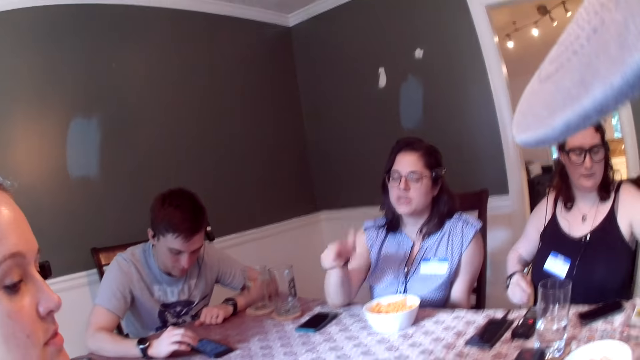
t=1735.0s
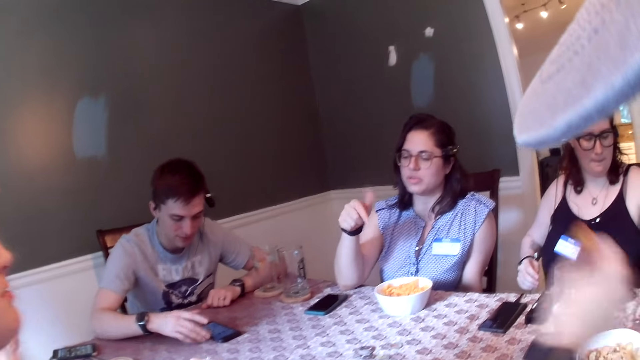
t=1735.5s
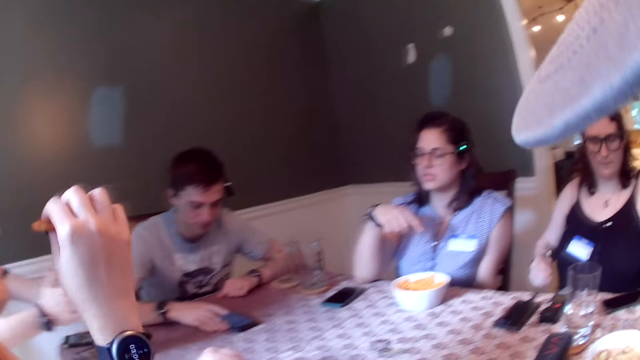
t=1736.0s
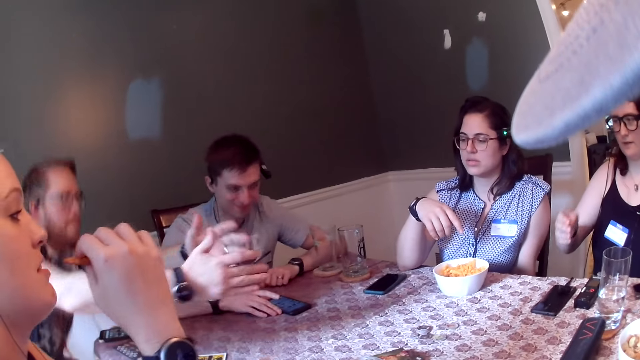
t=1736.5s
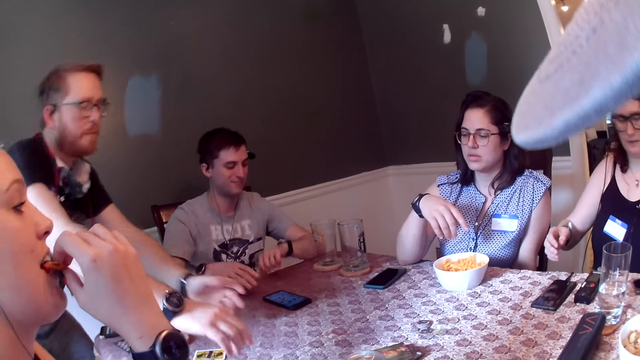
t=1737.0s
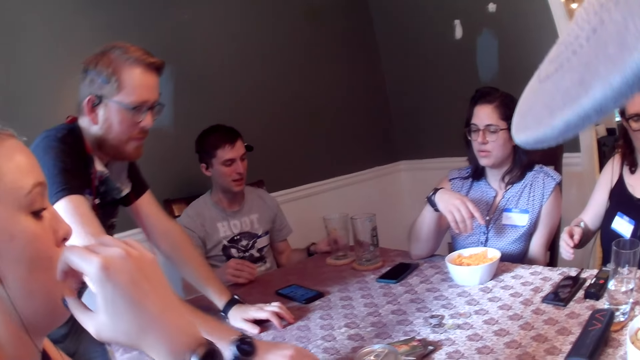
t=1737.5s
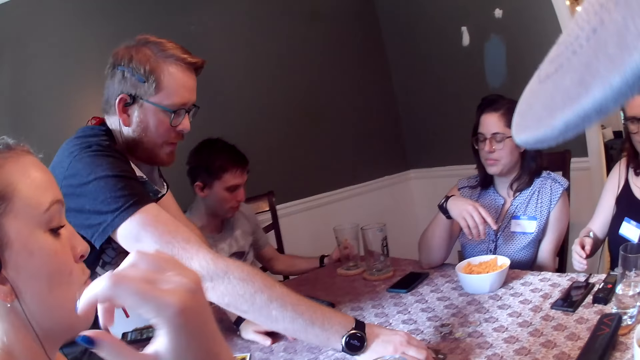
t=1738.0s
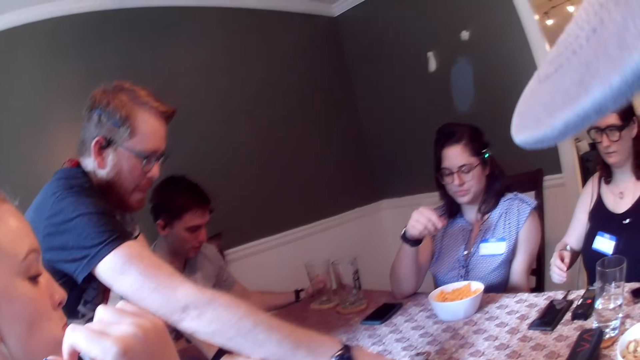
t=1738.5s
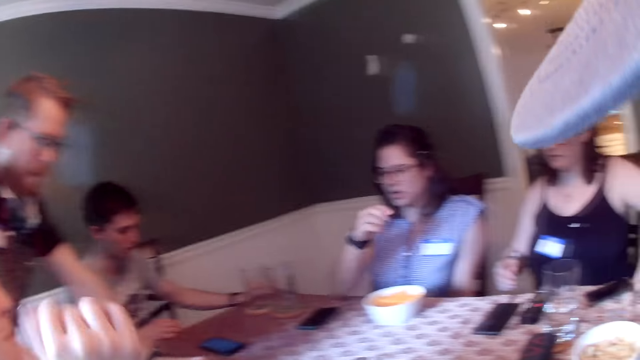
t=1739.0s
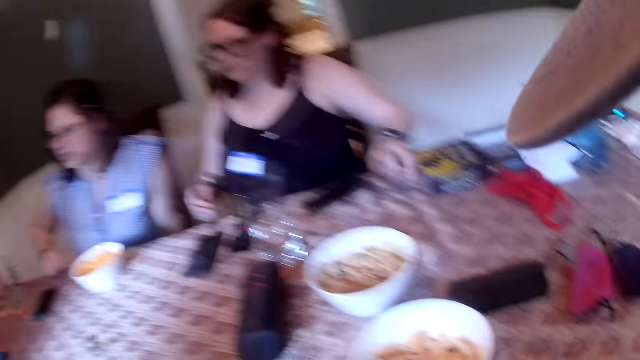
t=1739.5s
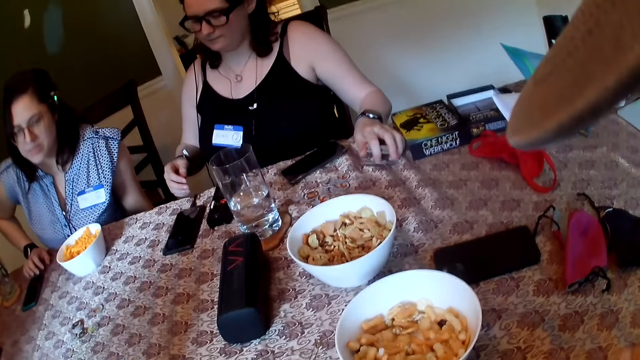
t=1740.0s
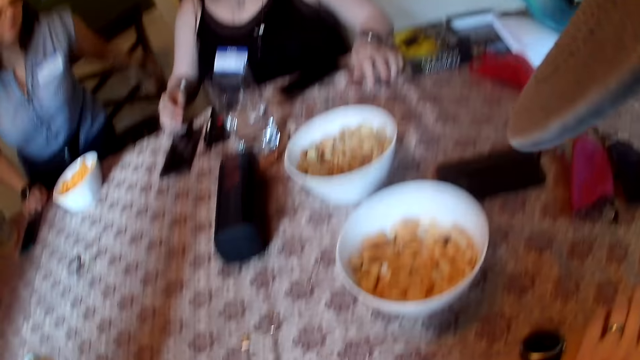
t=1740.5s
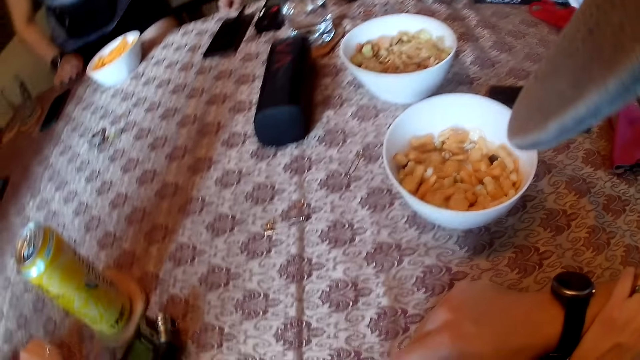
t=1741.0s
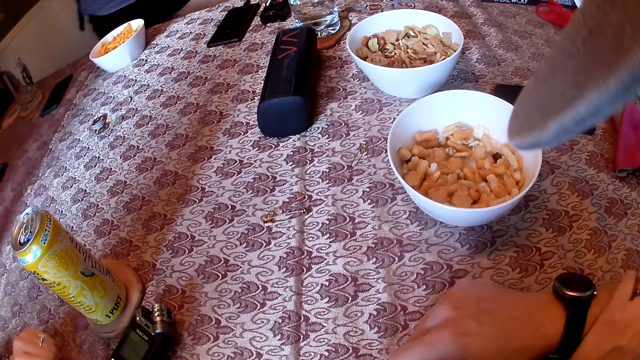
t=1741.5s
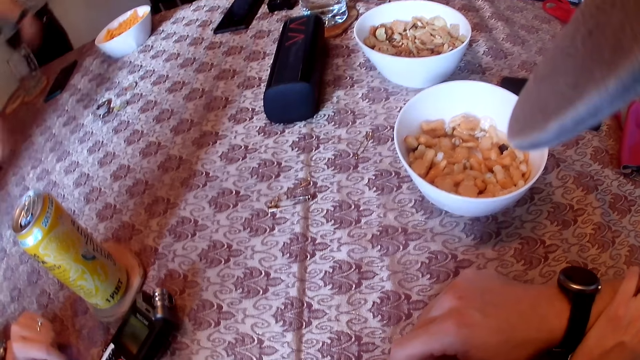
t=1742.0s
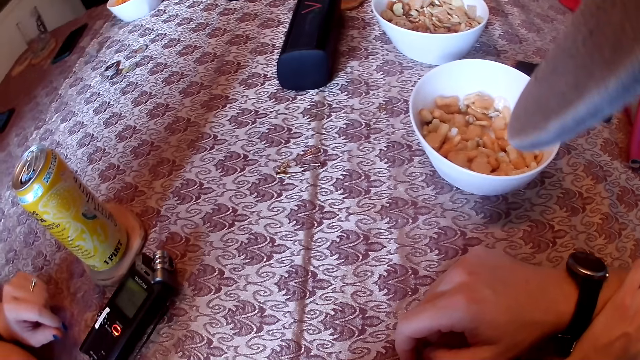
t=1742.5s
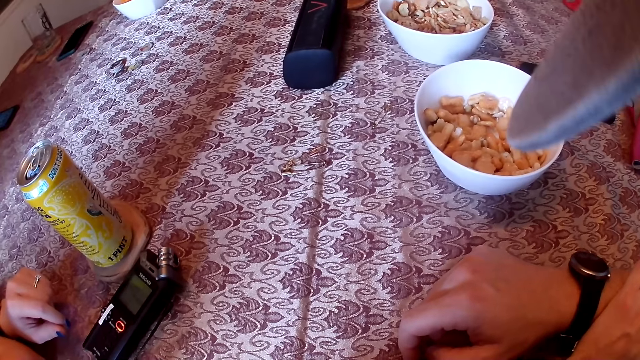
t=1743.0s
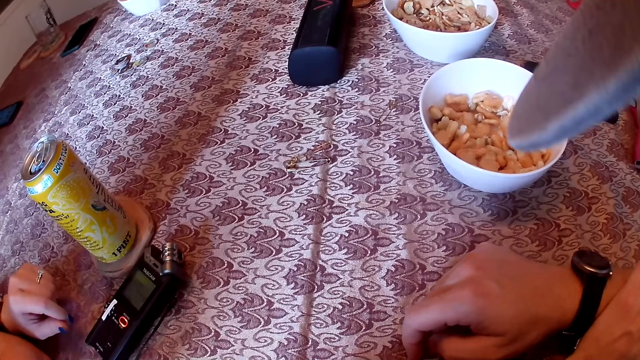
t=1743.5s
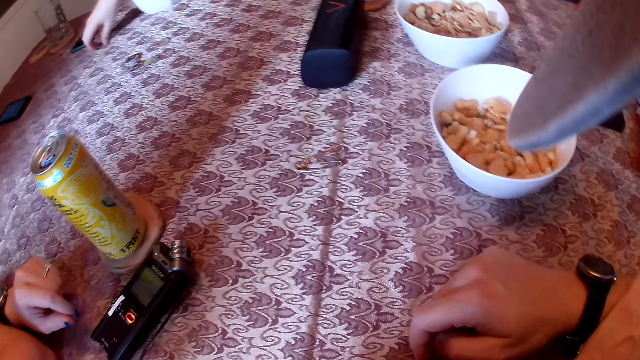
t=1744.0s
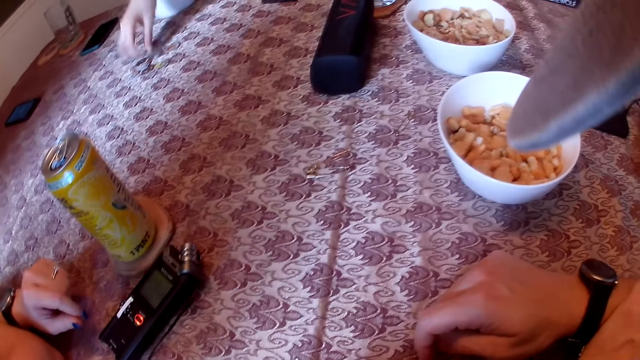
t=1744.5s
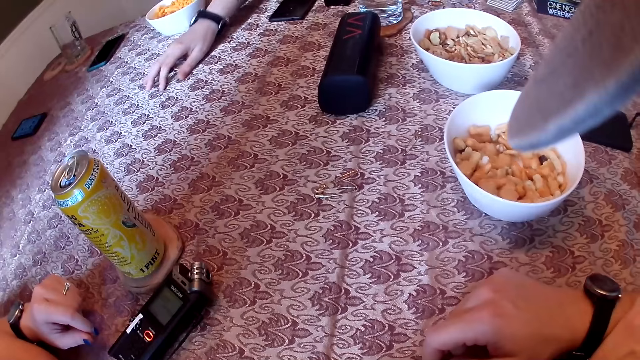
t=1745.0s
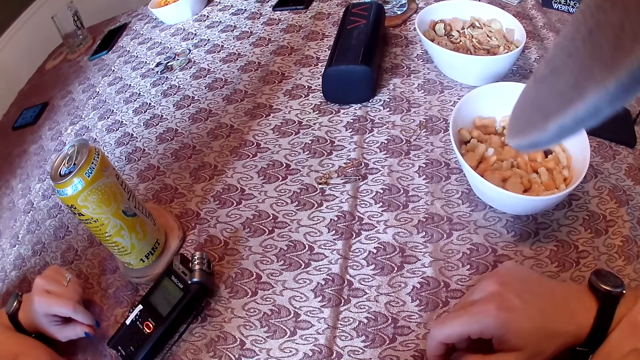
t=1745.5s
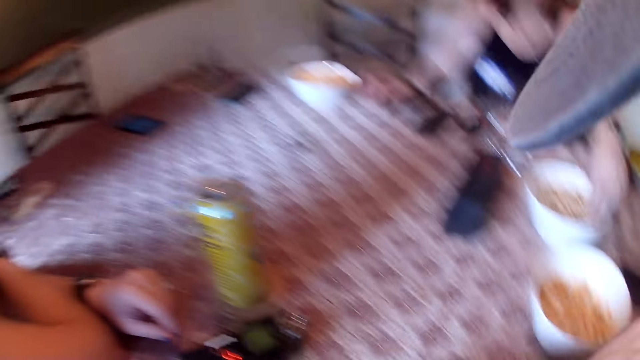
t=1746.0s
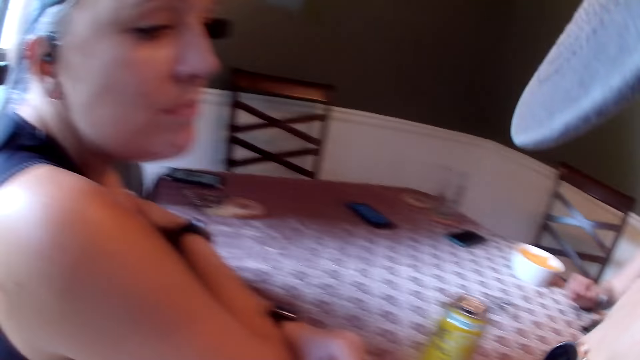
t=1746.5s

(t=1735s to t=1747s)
A woman passes a game card in her right hand to her left hand. Another woman gesticulates with her right hand. A third woman picks a chip from the bowl on the dining table with her right hand. A man moves the phone across the dining table with his right hand. Another man stands from the chair. The third woman eats the chip in her right hand. The other man places his left hand on the dining table. He picks a game card on the dining table with his right hand. He does so again. He picks game cards on the dining table with his right hand. The first woman places the game cards in her left hand on the dining table. The second woman stands from a chair. The other man flips a game chip on the dining table with his right hand. The first woman picks a game chip from the dining table with her right hand and places the game chip in her right hand on the dining table.

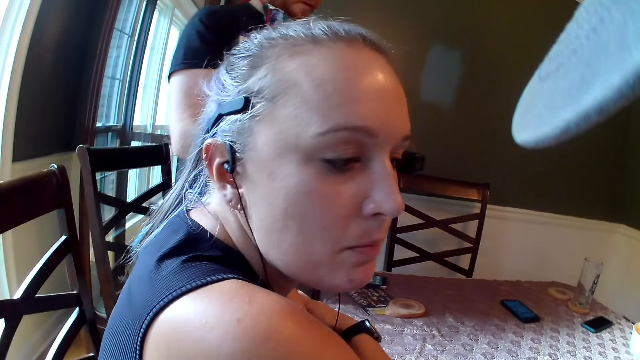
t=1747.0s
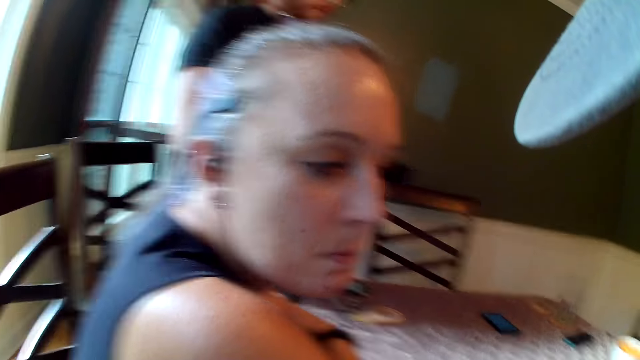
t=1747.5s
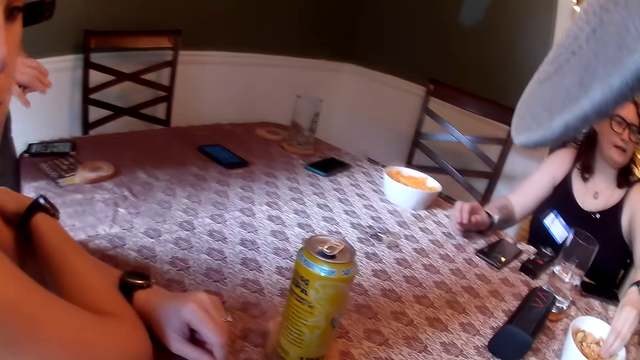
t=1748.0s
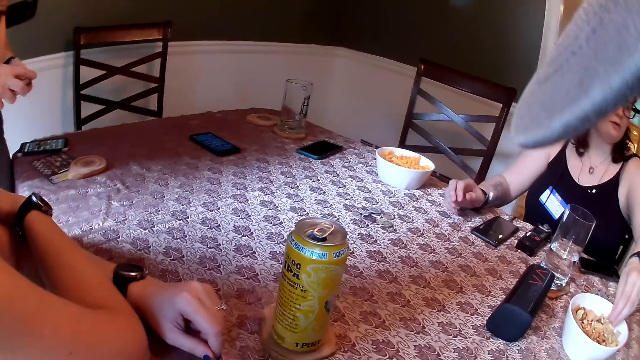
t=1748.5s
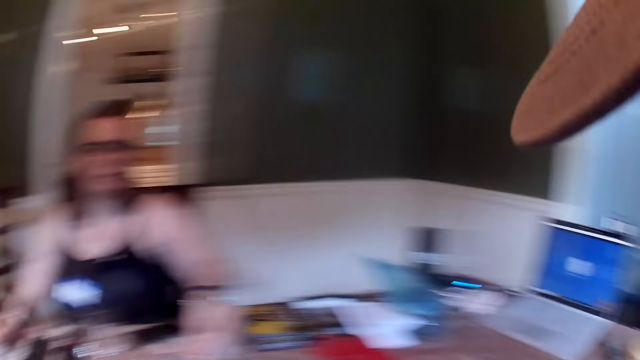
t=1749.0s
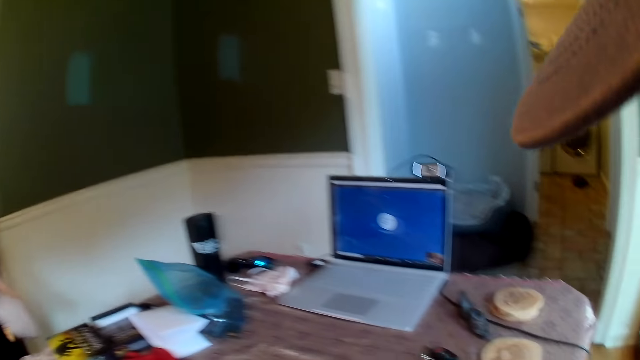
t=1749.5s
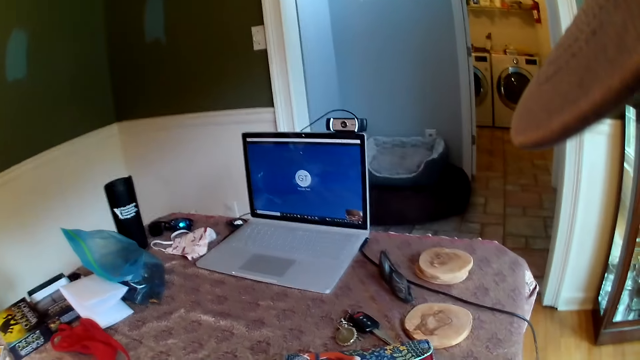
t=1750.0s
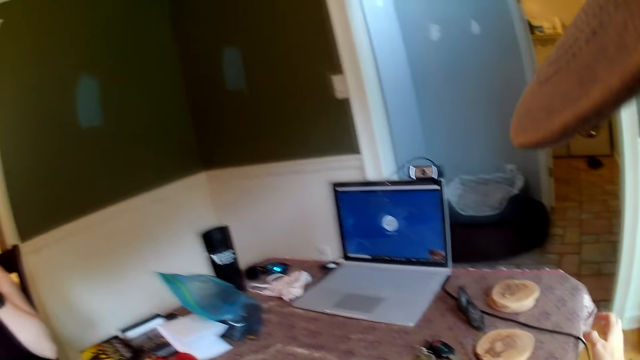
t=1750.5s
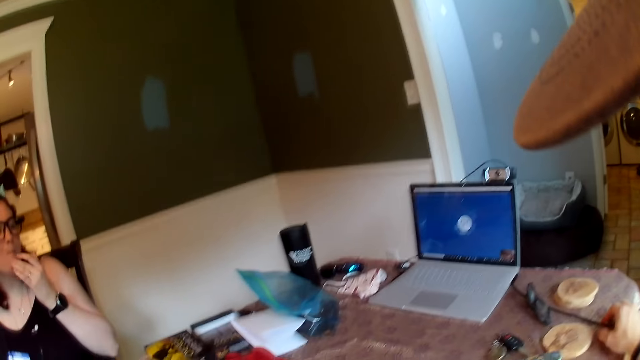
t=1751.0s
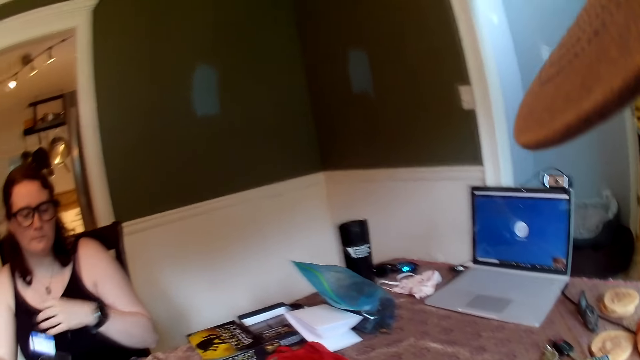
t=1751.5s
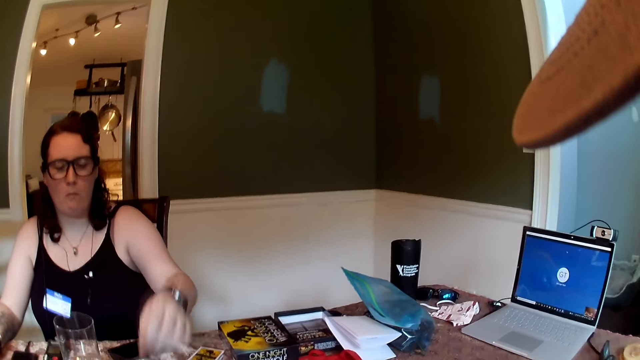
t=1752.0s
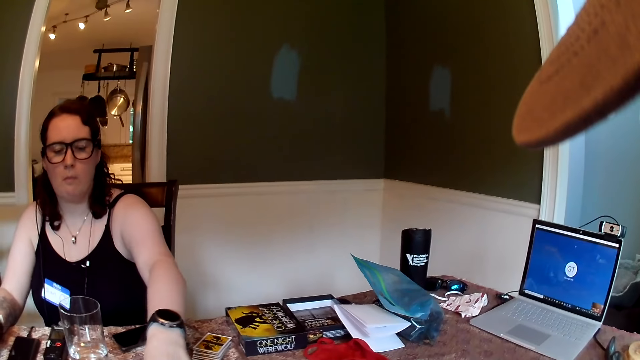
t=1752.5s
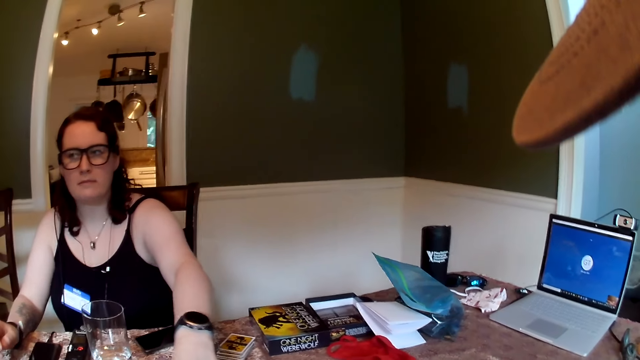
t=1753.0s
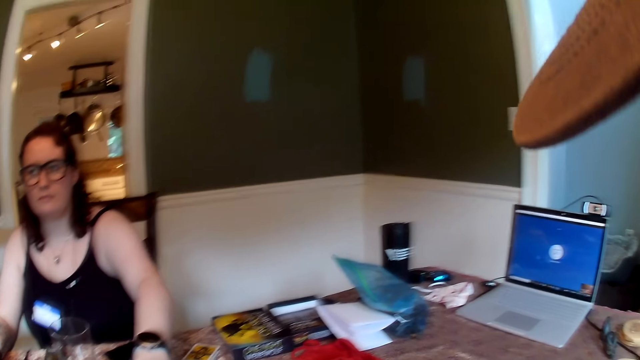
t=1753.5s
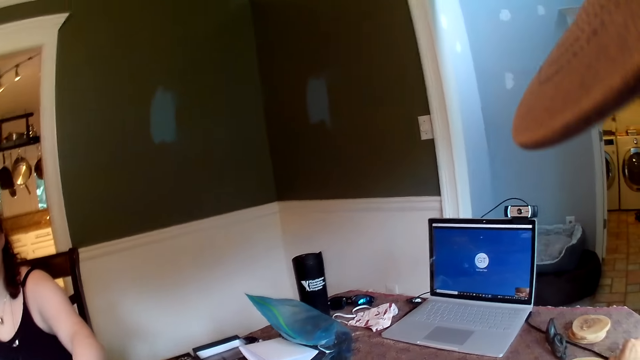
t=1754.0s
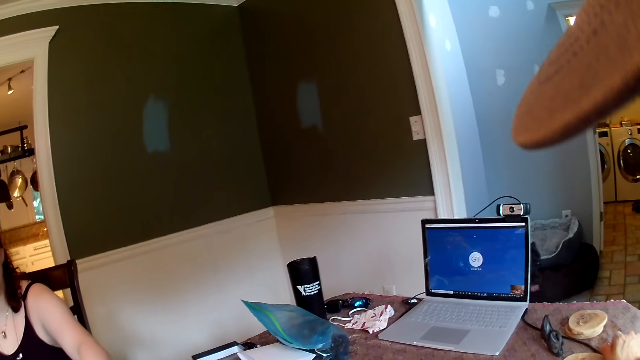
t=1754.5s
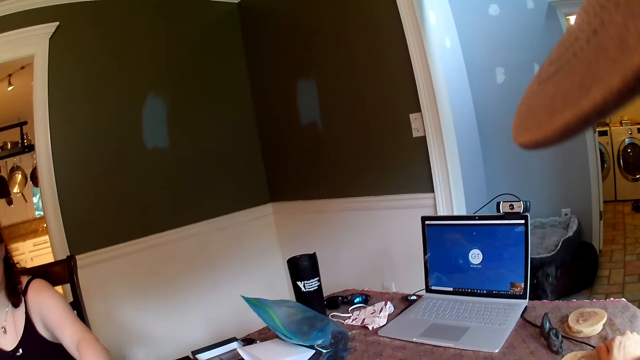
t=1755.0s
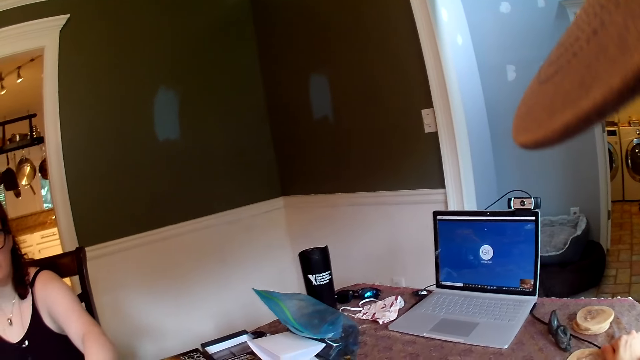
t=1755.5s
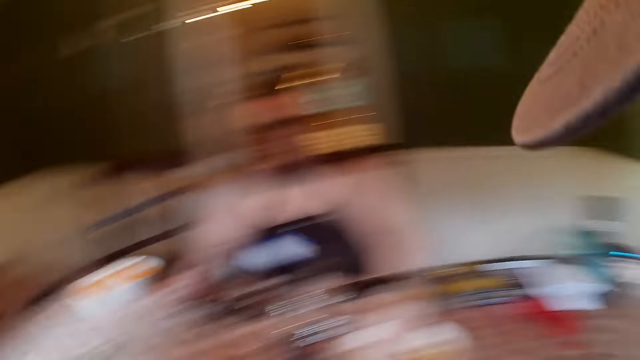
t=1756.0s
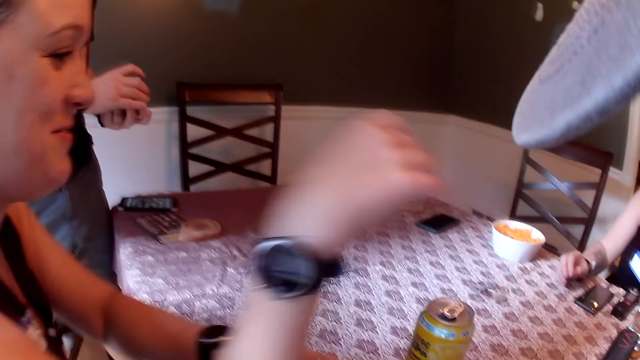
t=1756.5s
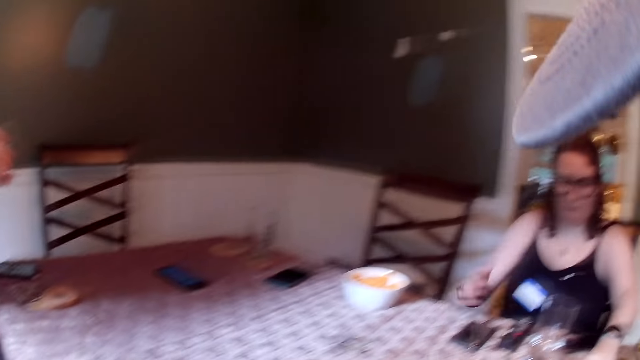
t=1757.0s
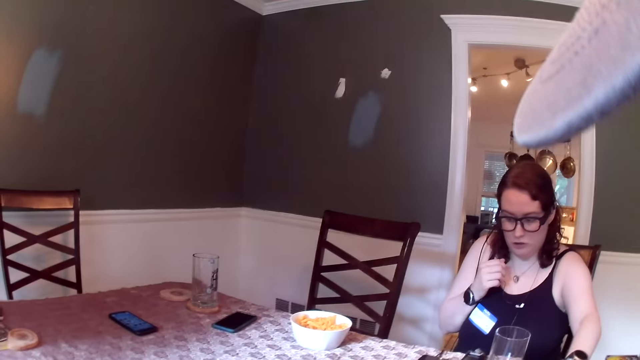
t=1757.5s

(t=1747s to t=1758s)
A man shuffles the game card with both hands and adjusts the card in his left hand with his right hand. The camera wearer places his right hand on the dining table. A woman picks a game card from the dining table with her left hand.
